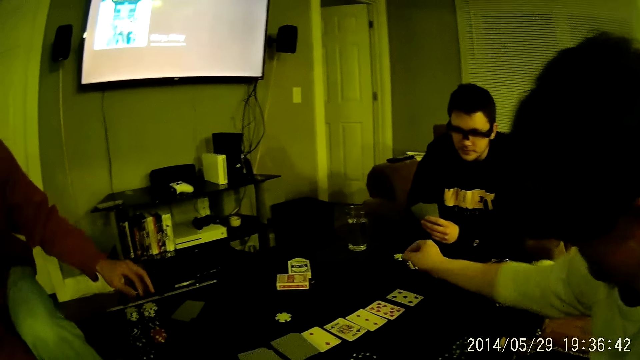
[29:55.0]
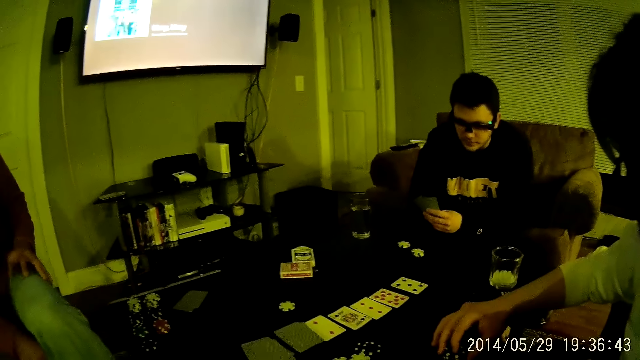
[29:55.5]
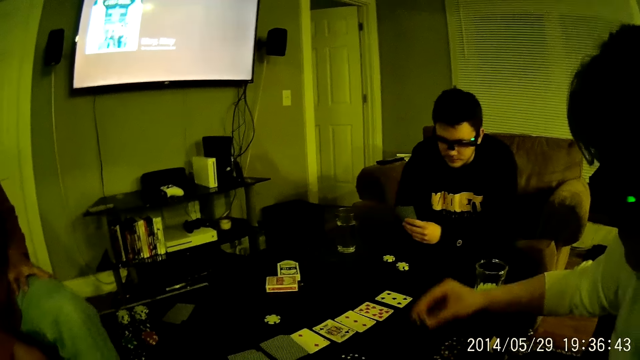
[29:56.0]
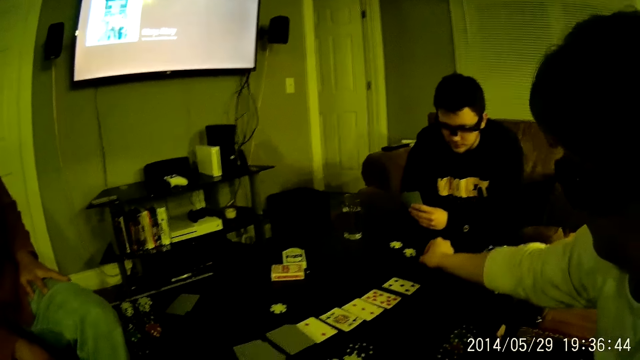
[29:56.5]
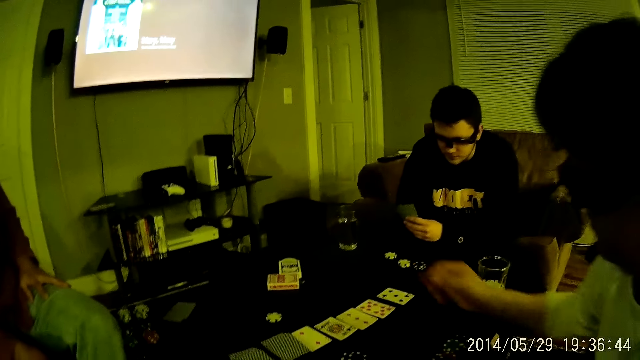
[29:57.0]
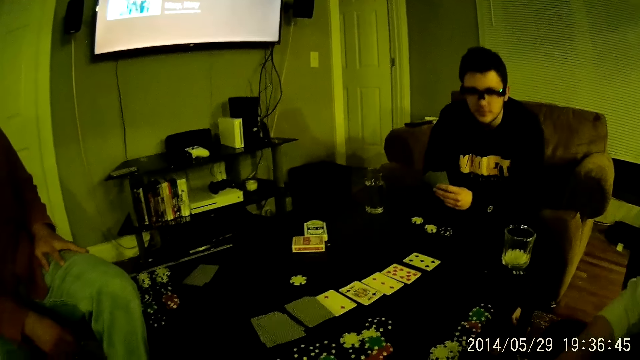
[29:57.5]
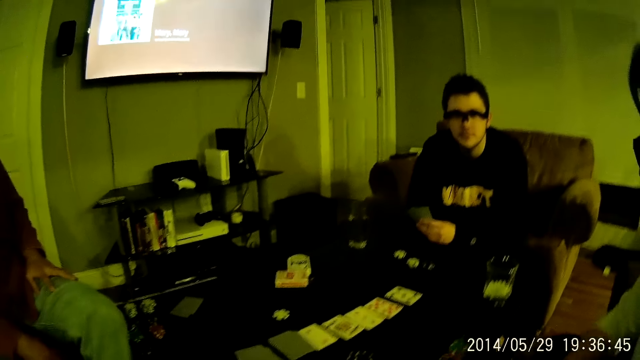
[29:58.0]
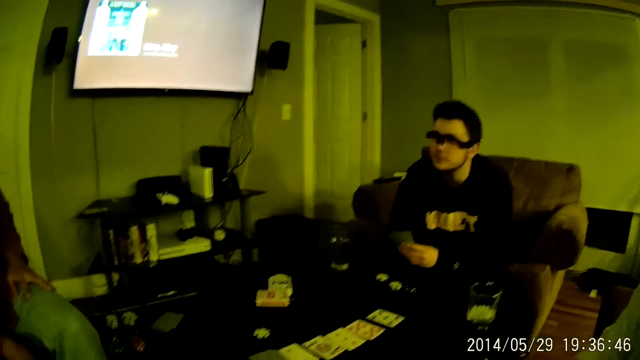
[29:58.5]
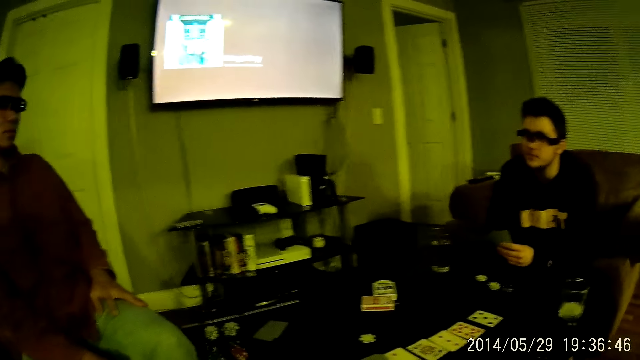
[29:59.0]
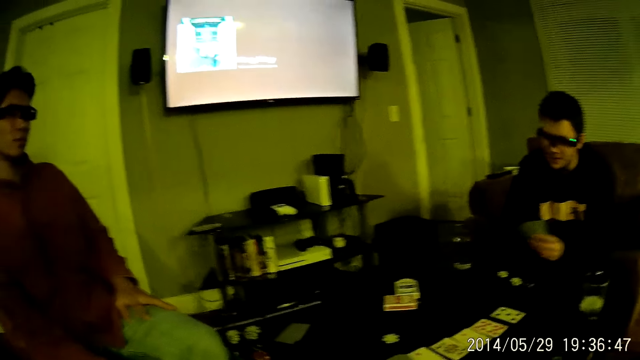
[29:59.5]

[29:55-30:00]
A man drops the poker chip on the table.
